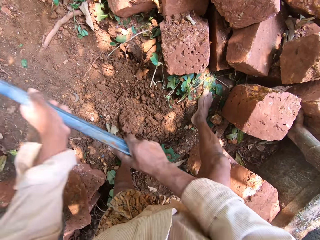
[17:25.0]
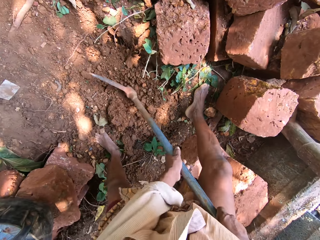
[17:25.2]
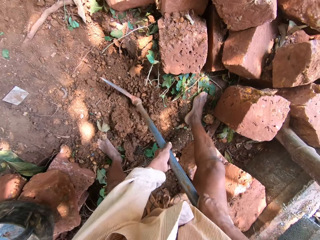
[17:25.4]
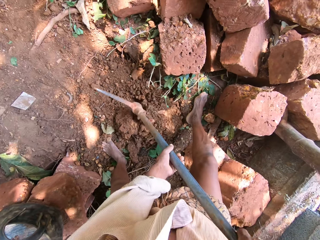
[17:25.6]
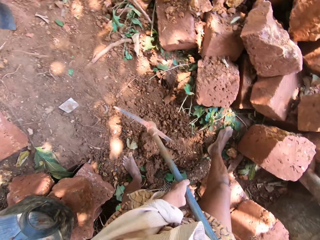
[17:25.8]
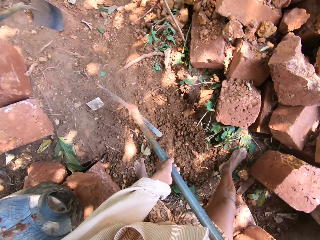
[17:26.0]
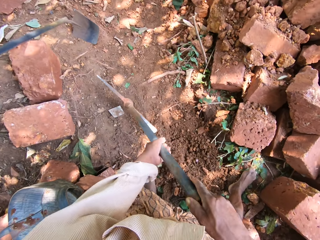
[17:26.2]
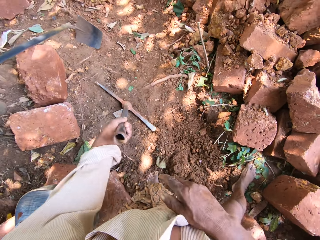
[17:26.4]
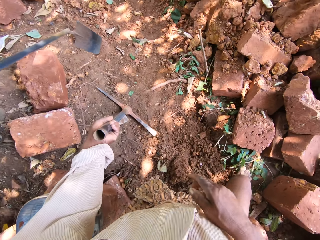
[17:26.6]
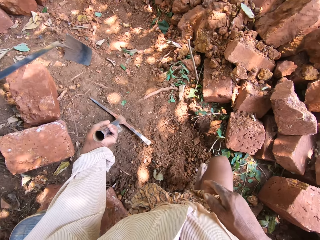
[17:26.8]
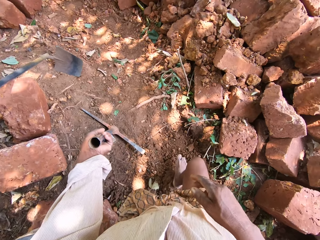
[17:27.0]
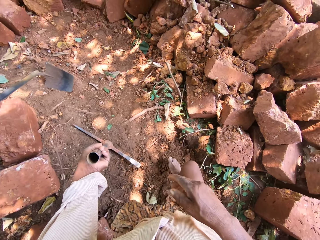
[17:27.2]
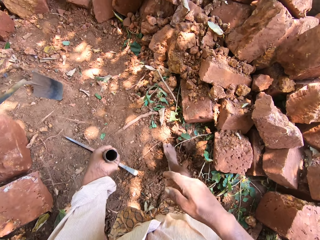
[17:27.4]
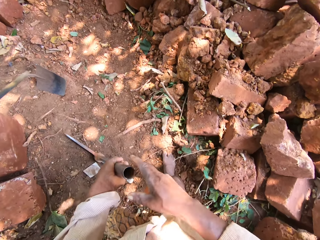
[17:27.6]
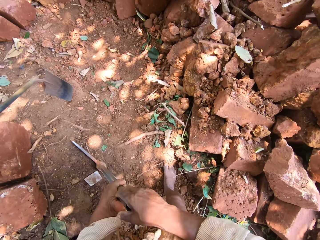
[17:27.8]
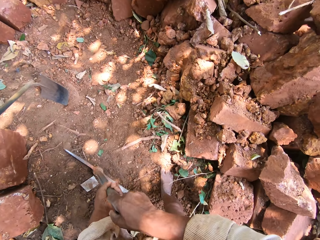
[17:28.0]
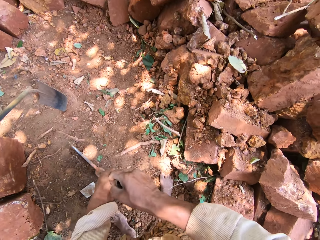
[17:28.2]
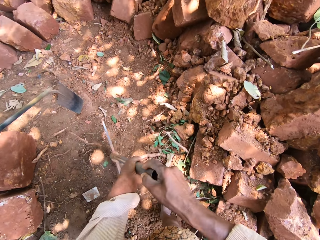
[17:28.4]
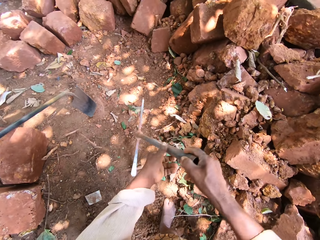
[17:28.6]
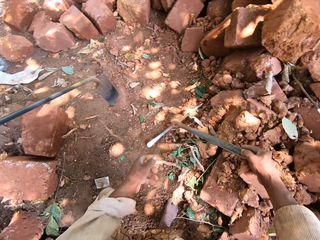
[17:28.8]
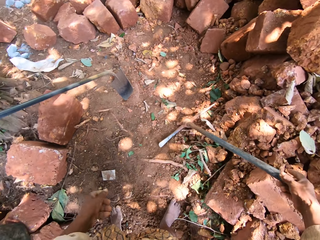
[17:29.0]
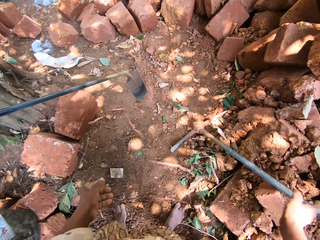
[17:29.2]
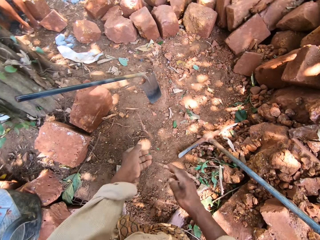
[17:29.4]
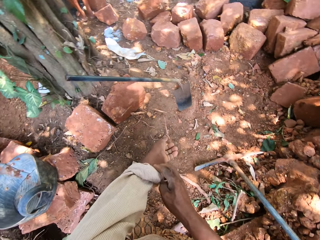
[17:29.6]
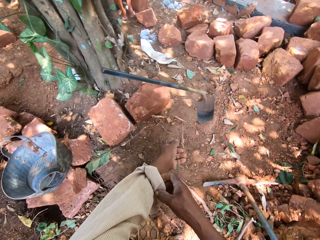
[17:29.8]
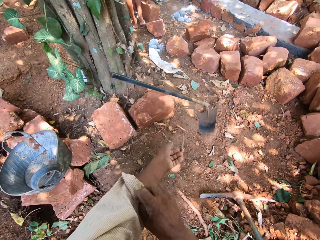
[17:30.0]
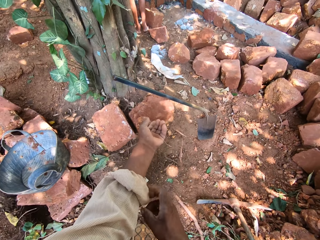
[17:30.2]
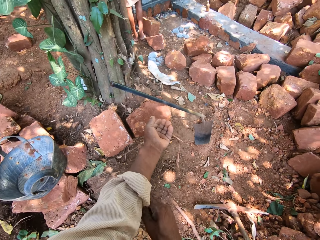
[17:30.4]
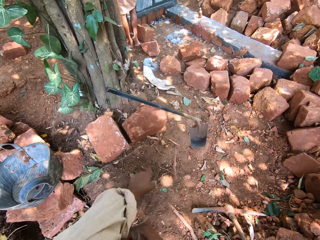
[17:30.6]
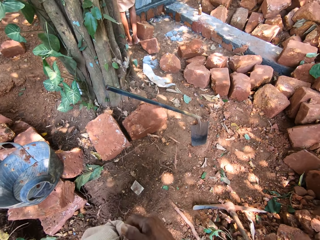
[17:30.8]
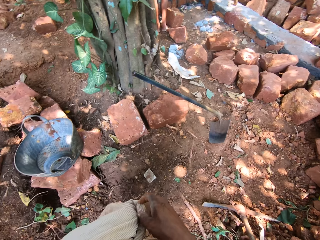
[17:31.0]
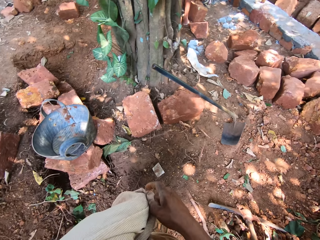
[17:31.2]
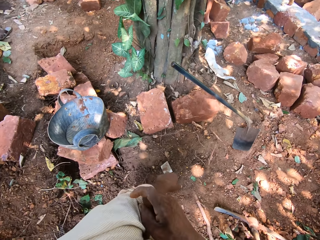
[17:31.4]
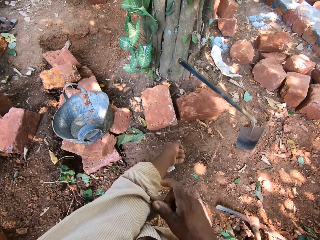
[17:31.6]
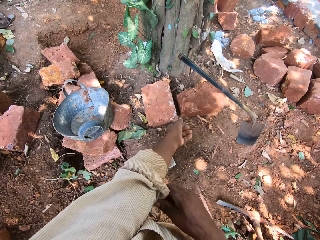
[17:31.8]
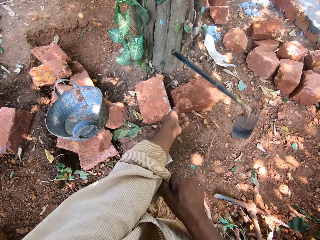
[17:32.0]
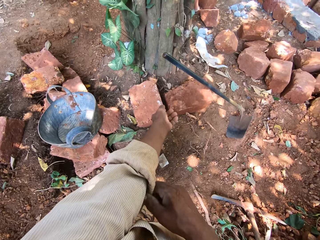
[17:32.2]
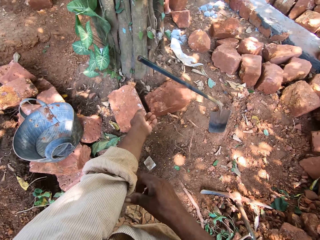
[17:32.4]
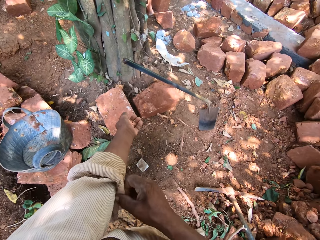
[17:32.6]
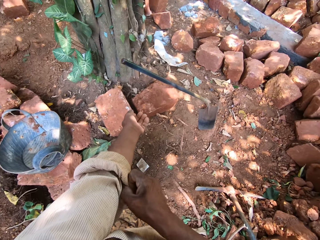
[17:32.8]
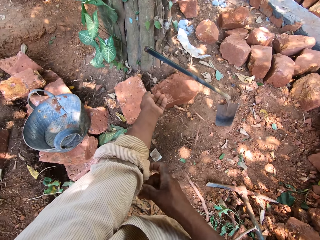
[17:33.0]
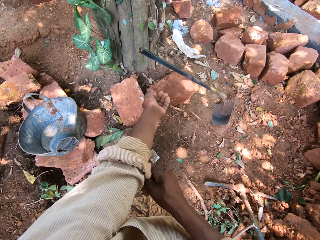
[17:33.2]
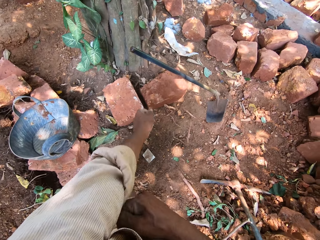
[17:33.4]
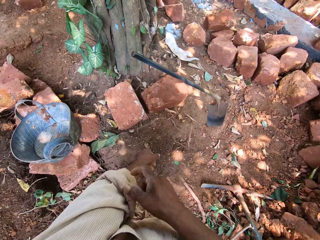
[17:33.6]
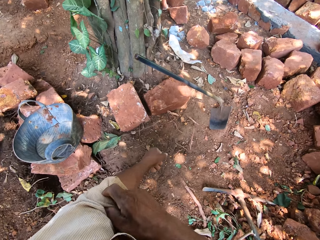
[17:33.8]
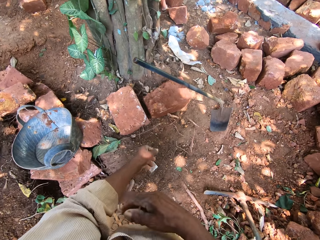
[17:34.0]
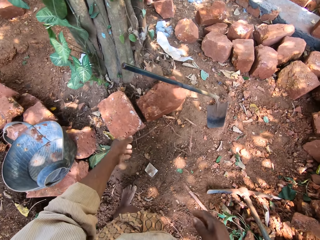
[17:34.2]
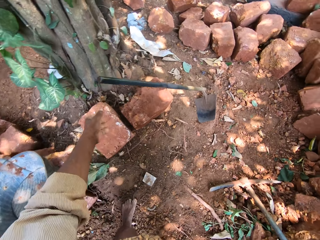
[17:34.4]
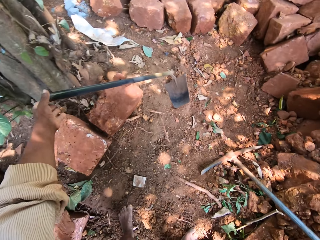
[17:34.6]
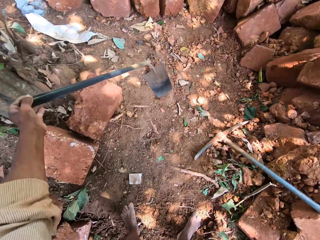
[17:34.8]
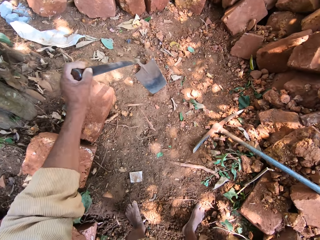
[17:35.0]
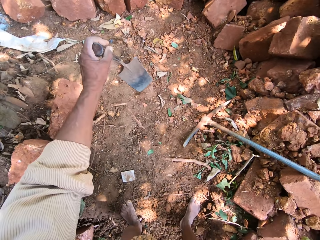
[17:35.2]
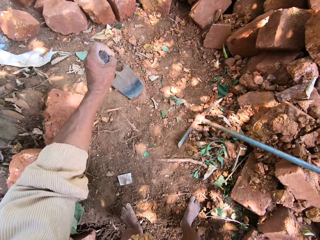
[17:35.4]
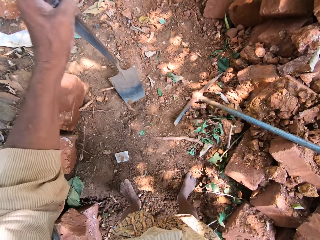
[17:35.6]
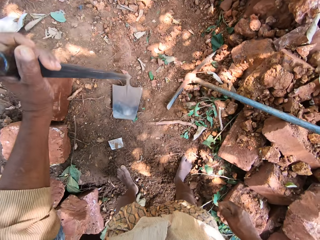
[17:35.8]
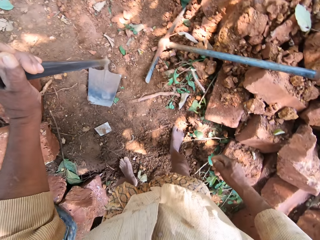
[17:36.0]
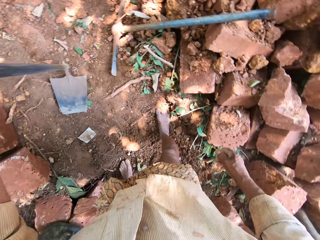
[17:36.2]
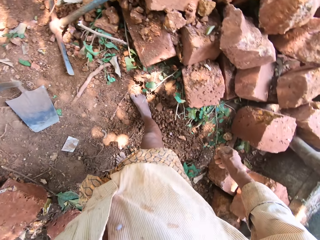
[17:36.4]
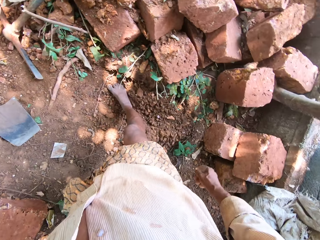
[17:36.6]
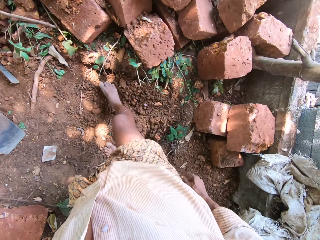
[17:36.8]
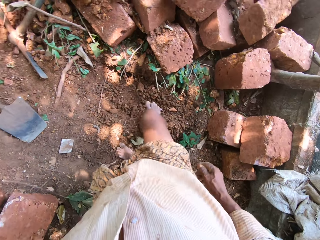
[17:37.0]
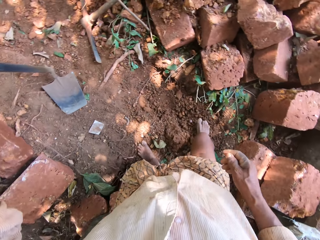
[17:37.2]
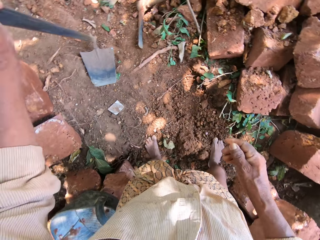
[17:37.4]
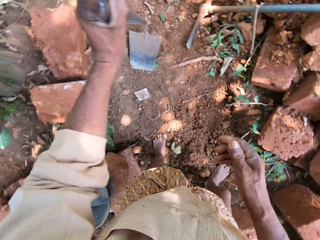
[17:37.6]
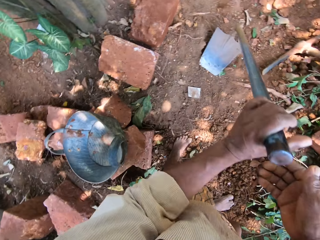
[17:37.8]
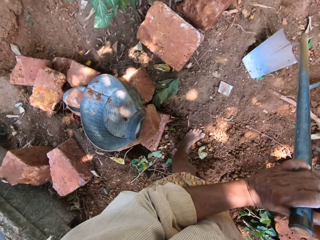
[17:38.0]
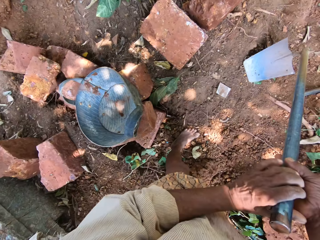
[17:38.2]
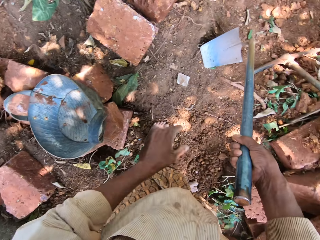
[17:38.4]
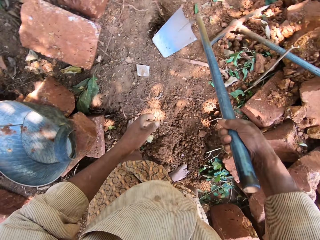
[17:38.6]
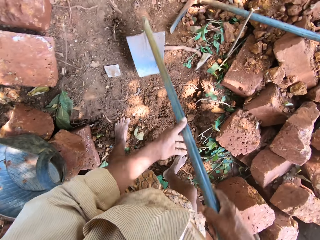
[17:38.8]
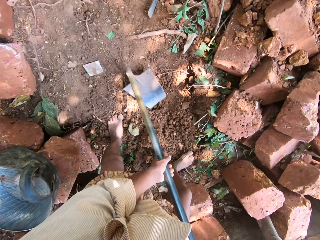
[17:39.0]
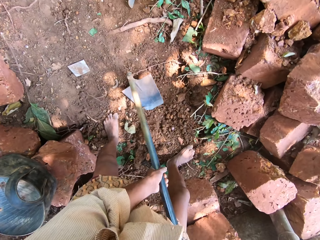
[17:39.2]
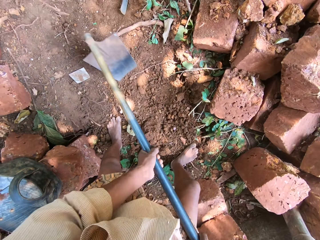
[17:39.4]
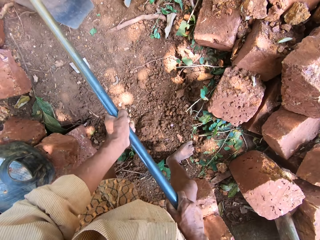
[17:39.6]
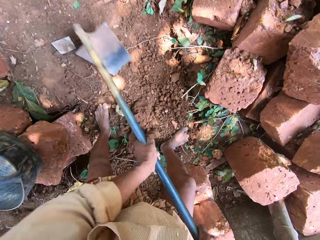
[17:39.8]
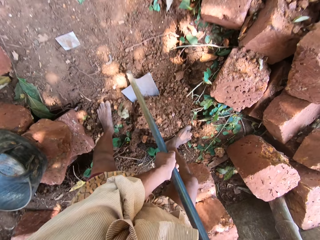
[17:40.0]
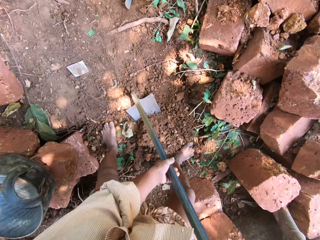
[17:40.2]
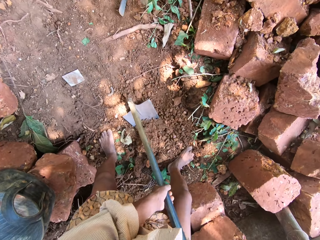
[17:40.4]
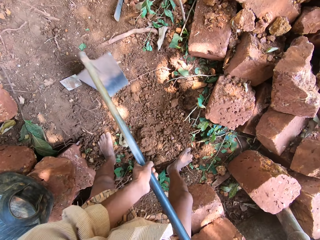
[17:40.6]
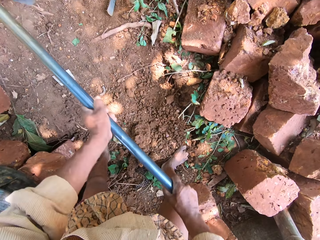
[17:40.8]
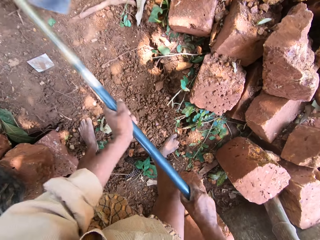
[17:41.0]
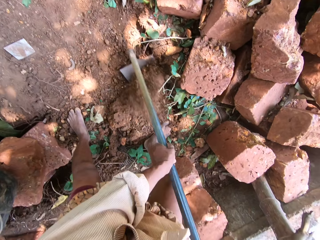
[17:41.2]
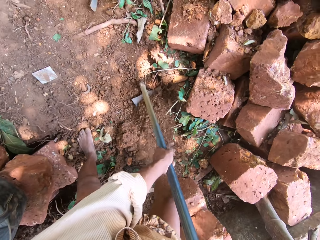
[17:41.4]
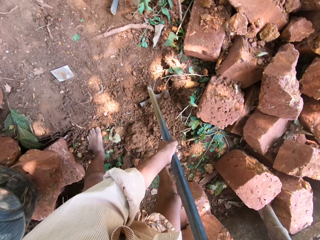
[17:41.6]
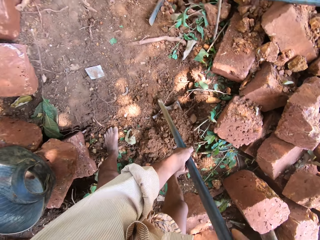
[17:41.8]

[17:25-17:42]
The camera wearer drops the pickaxe on the ground with his left hand. He moves the pickaxe with both hands. He drops the pickaxe on the ground with his right hand. He rolls his left sleeve with his right hand. He picks up the hoe on the ground with his left hand. He passes the hoe in his left hand to his right hand. He holds the hoe with both hands. He digs the ground with the hoe. He gathers sand on the ground with the hoe in his hands.

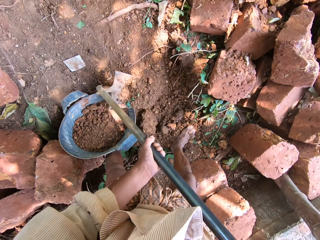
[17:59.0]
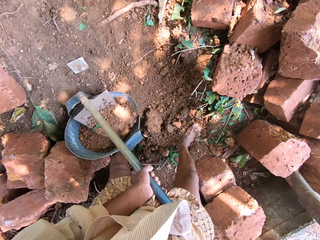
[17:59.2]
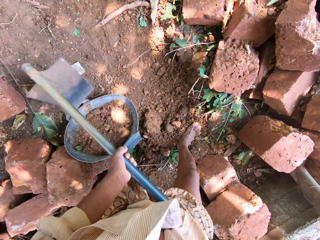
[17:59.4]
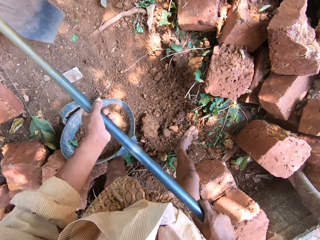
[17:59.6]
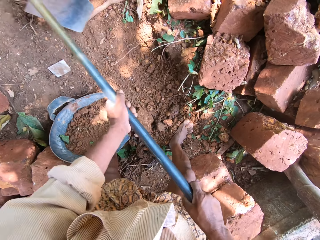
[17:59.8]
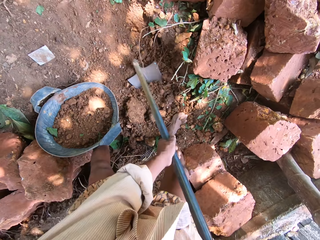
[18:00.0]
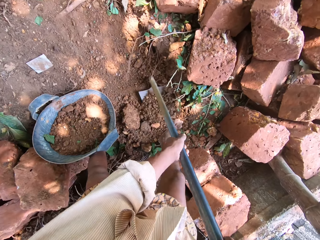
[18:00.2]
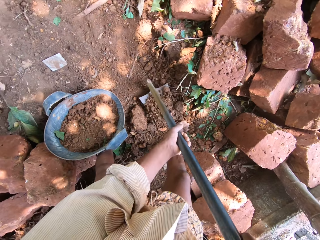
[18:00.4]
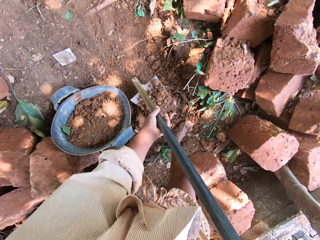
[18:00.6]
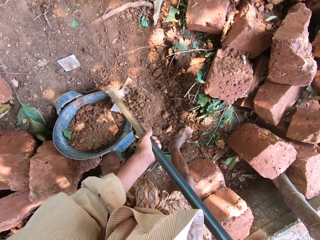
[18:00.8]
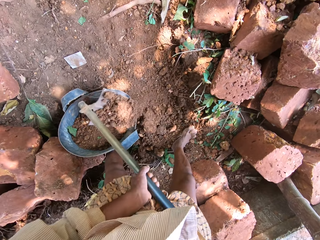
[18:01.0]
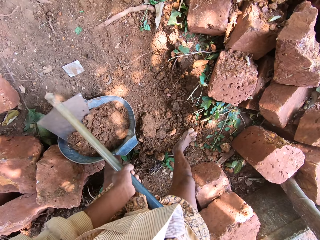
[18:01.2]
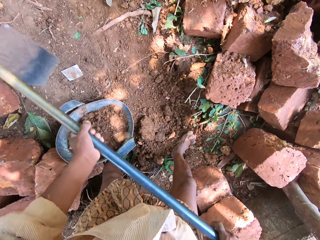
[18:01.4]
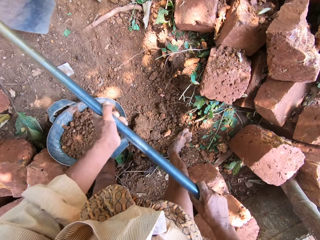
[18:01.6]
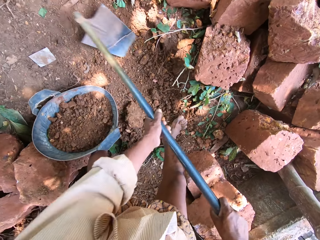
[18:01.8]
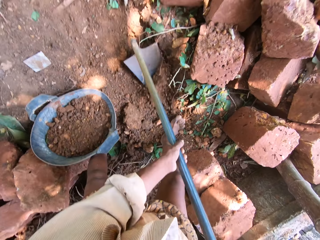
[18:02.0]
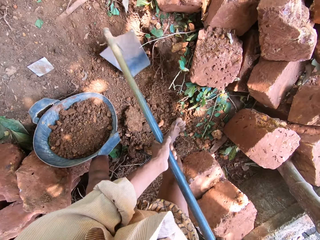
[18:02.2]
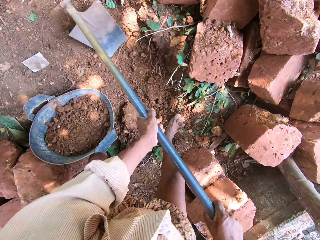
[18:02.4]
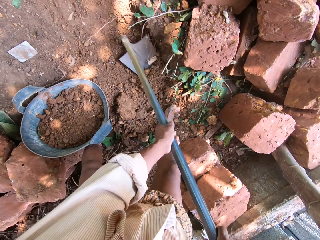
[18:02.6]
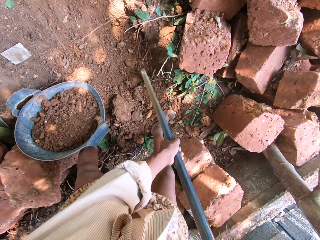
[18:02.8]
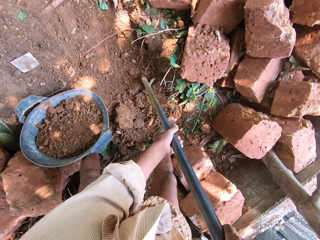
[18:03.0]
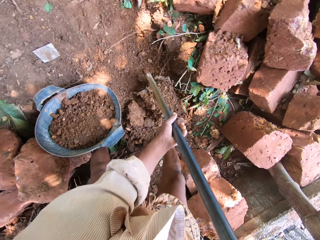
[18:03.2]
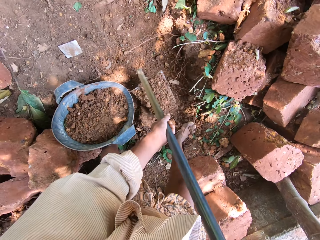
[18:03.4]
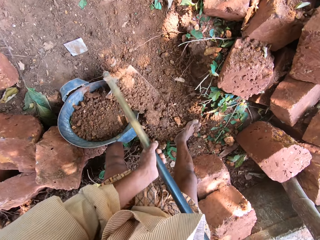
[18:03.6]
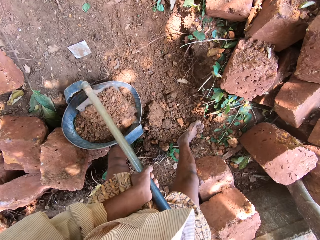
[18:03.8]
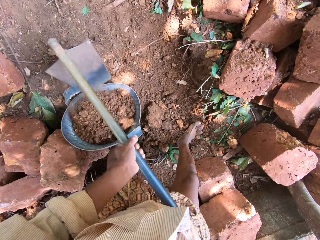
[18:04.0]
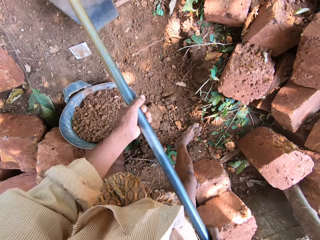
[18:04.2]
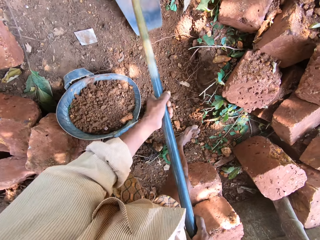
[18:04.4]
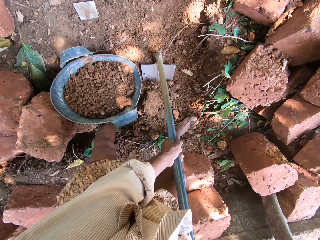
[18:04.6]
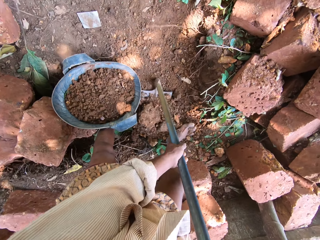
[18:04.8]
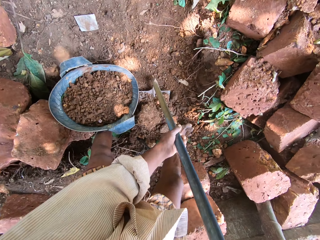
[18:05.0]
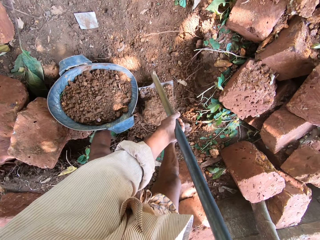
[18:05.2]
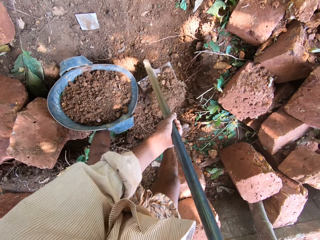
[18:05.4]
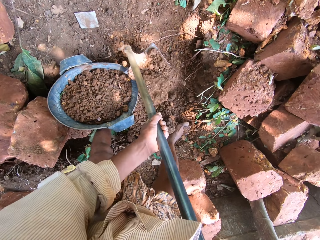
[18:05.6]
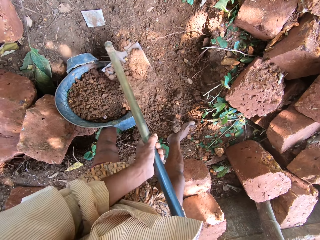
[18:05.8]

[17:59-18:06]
The camera wearer pours the sand in the bucket with a hoe. They dig the ground with the hoe. They pour the sand in the bucket with the hoe. They dig the ground with the hoe. They pour the sand in the bucket with the hoe. They dig the ground with the hoe.
